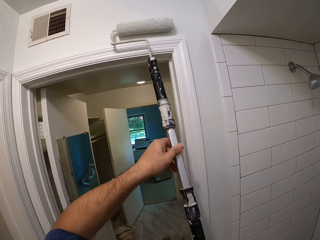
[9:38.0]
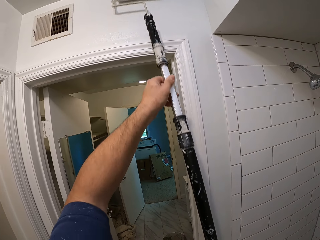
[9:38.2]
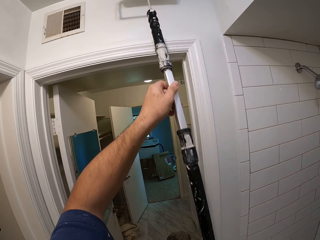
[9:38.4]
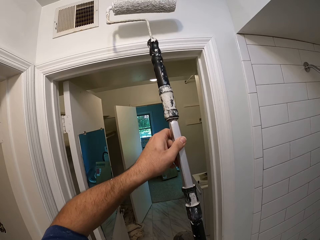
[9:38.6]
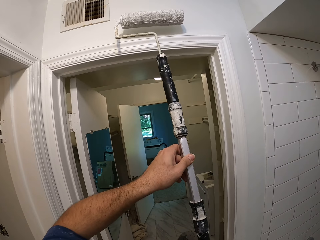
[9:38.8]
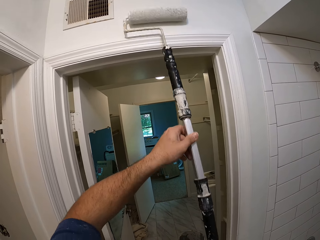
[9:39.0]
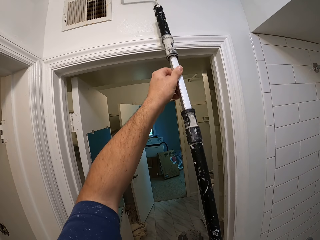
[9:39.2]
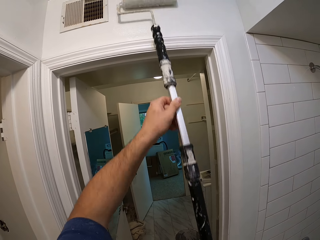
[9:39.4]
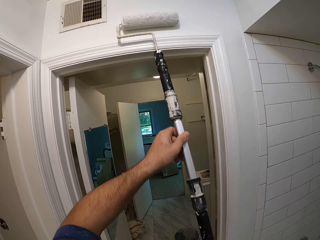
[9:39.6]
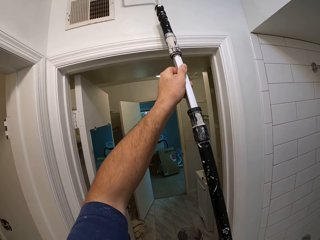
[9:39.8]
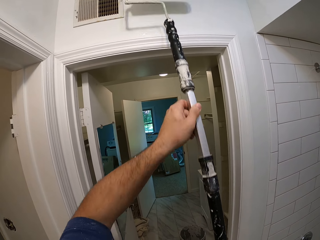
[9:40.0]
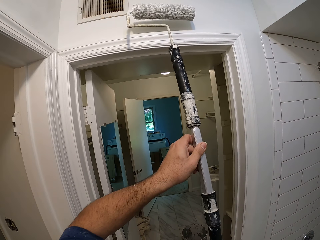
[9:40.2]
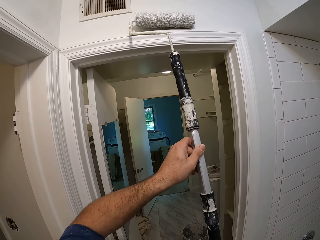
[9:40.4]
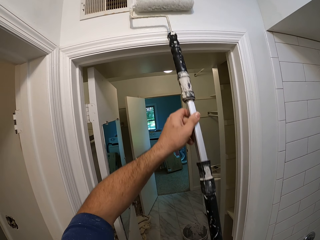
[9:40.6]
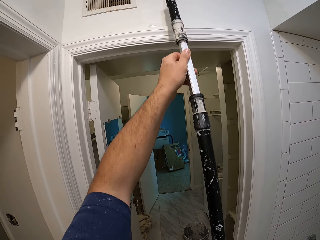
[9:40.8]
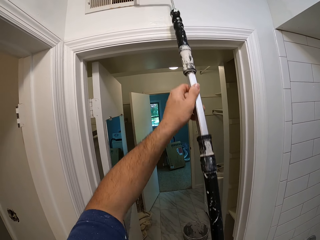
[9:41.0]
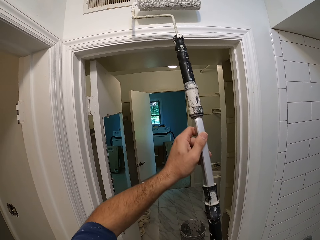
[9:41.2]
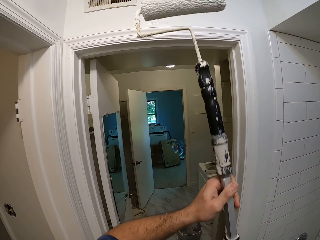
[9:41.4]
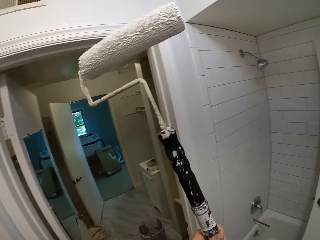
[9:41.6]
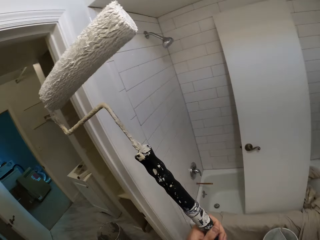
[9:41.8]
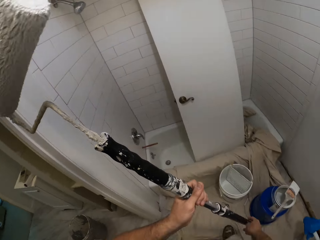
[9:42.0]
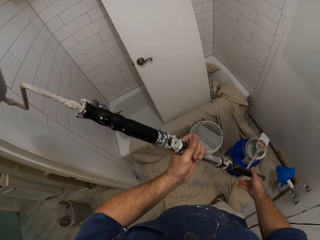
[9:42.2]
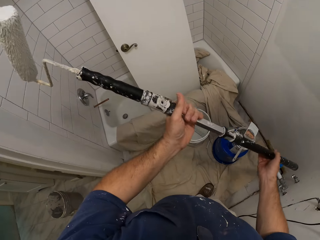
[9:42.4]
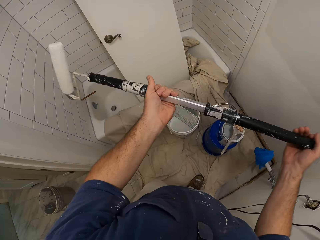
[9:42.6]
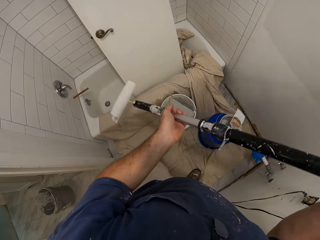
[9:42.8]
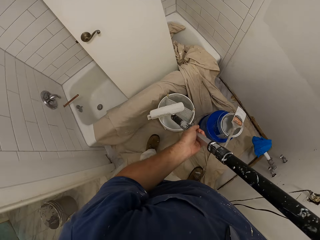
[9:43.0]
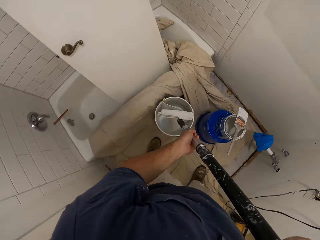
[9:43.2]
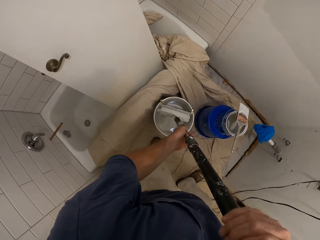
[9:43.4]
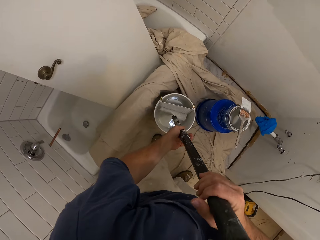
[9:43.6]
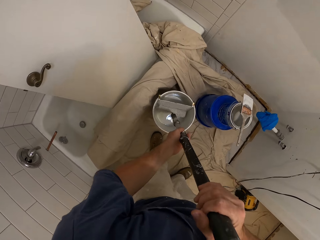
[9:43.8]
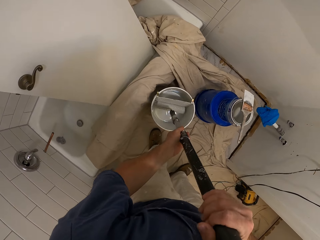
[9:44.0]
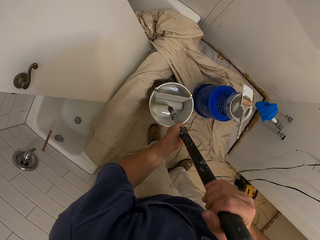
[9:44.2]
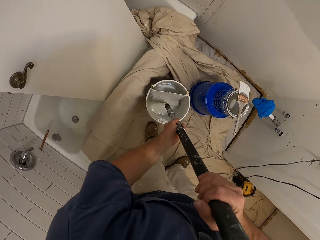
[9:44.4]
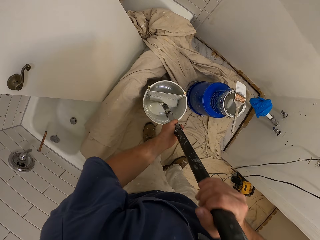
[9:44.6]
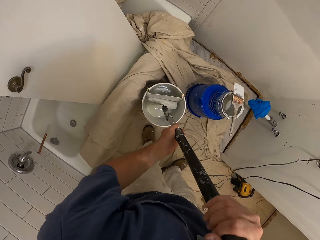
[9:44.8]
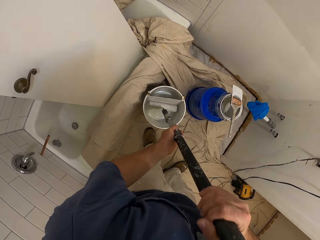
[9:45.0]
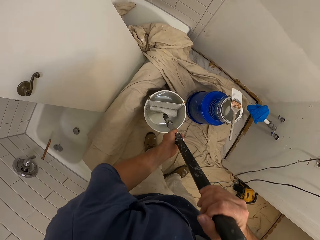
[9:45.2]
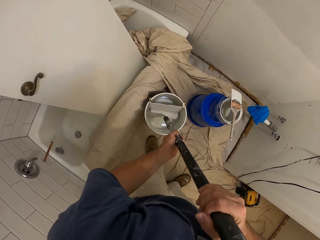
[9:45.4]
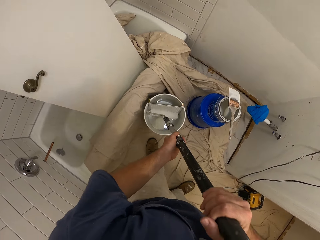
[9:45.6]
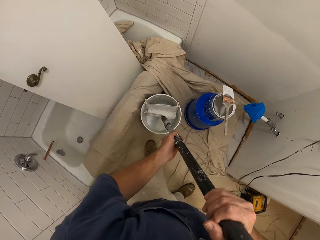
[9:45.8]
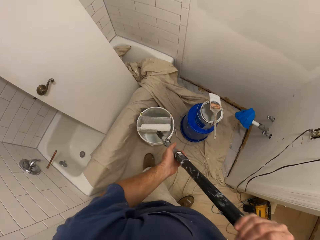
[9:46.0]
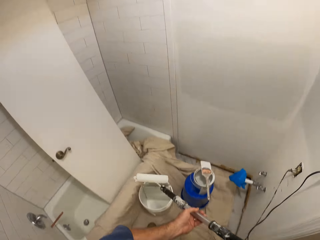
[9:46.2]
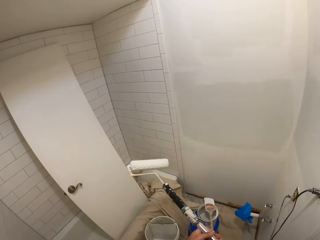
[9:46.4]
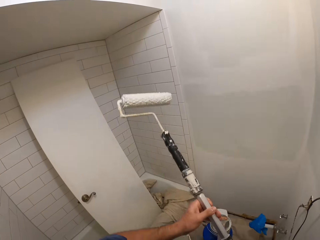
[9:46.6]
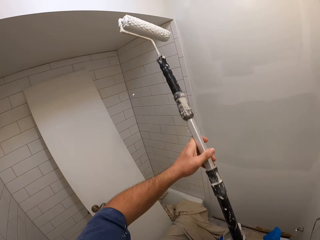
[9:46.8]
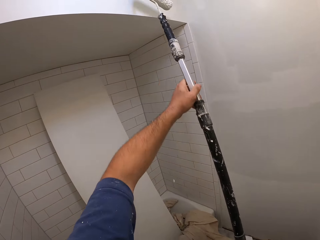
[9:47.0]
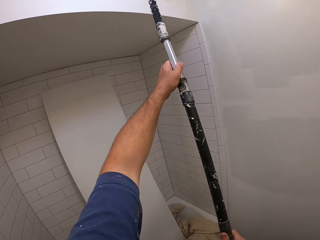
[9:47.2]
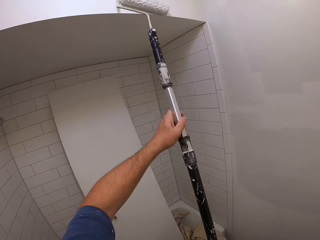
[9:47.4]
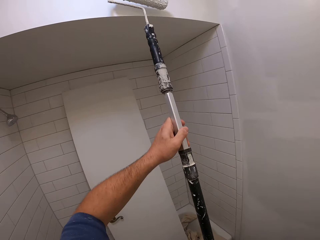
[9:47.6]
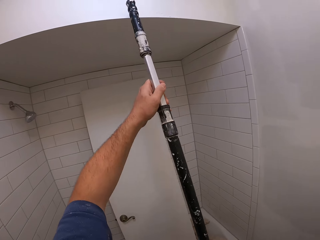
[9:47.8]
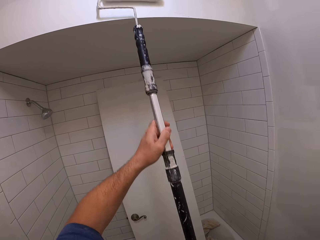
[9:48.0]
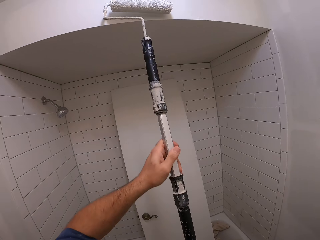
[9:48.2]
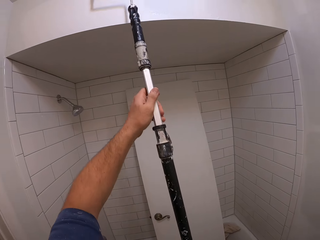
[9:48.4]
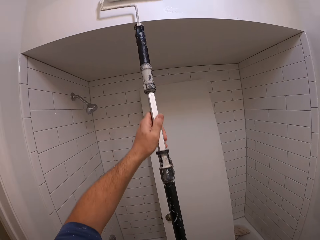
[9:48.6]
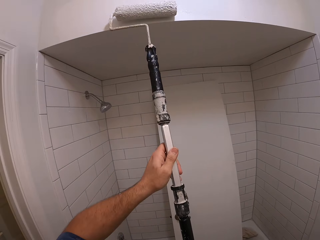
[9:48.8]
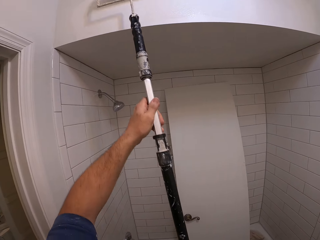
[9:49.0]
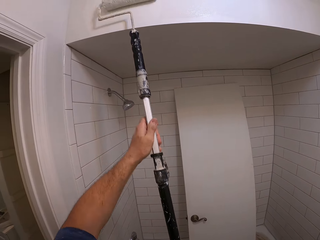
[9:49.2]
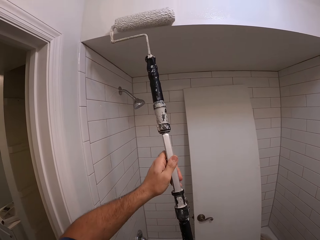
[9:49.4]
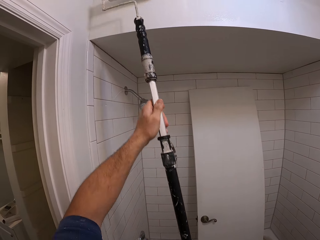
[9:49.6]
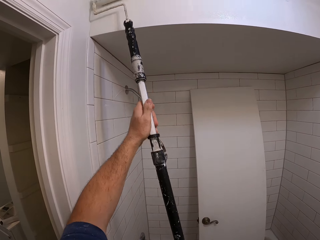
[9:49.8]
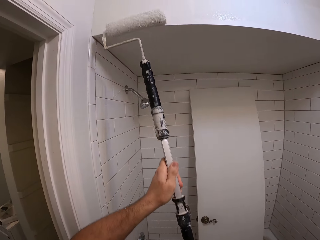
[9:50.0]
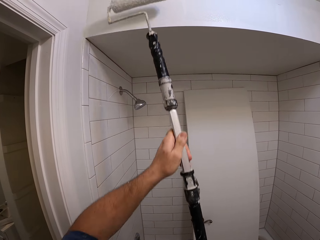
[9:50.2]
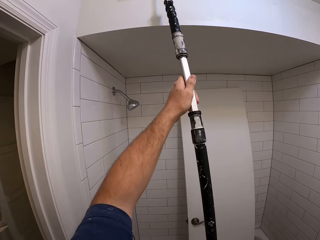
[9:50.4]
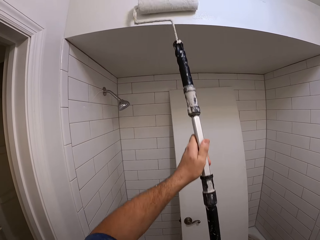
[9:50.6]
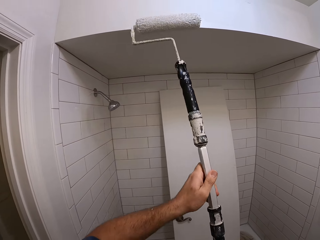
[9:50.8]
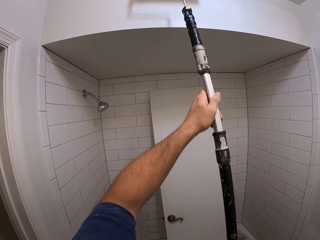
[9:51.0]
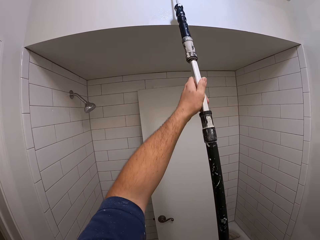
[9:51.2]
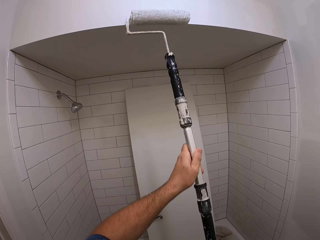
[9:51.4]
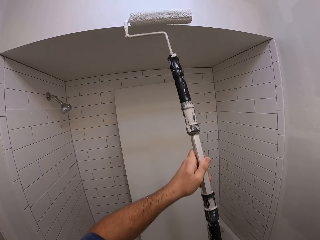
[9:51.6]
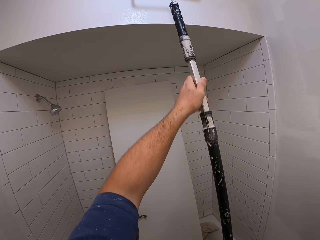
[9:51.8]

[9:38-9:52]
The camera wearer rolls the paint roller into the paint. They dip the roller paint brush inside a paint bucket. They paint the wall with the paint roller.

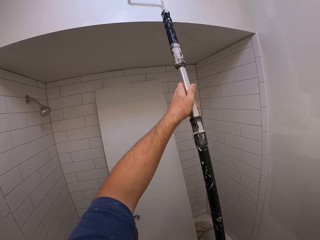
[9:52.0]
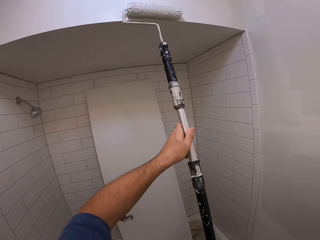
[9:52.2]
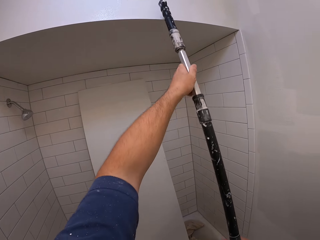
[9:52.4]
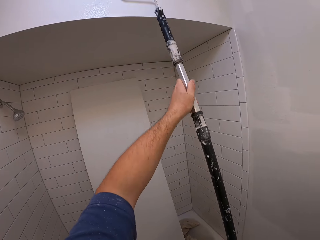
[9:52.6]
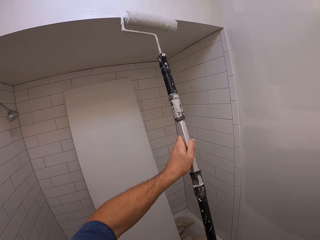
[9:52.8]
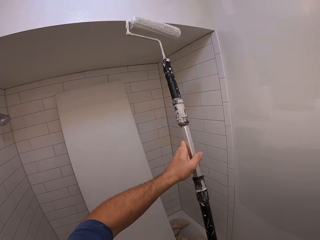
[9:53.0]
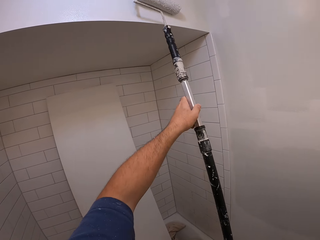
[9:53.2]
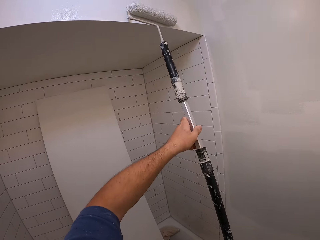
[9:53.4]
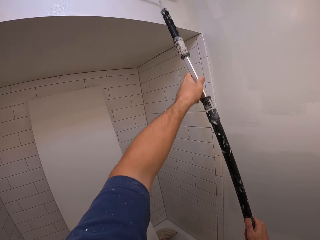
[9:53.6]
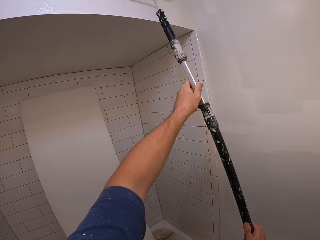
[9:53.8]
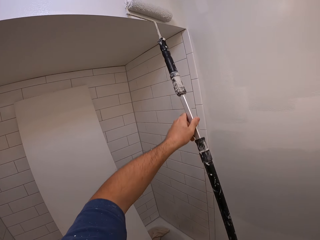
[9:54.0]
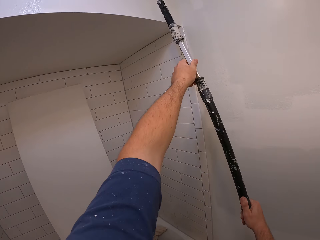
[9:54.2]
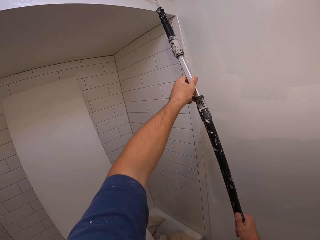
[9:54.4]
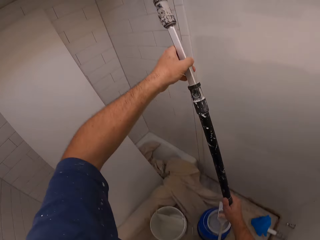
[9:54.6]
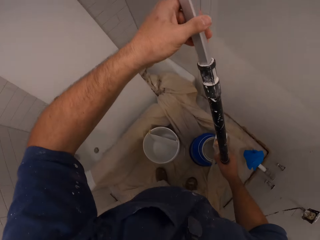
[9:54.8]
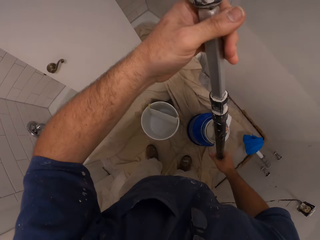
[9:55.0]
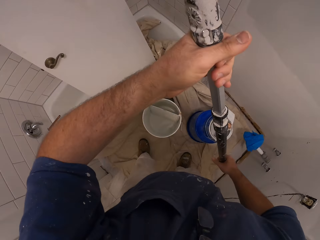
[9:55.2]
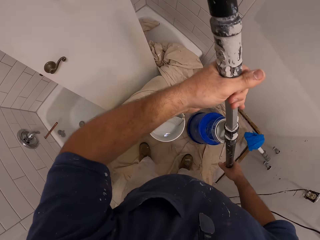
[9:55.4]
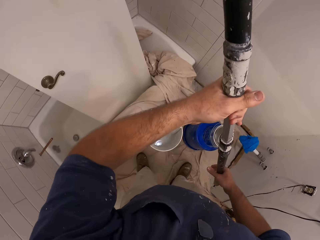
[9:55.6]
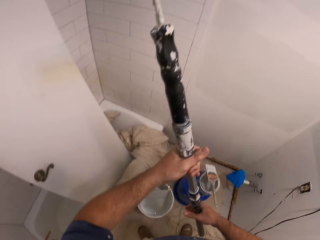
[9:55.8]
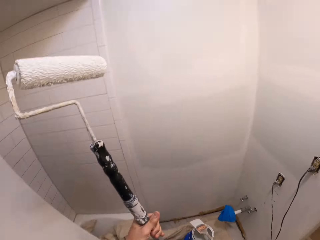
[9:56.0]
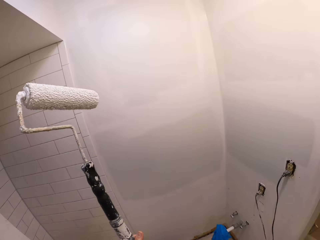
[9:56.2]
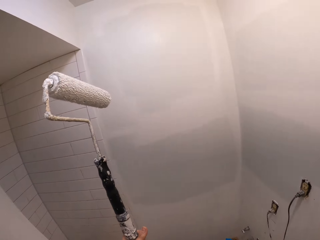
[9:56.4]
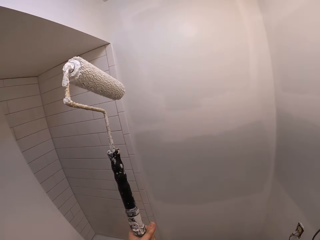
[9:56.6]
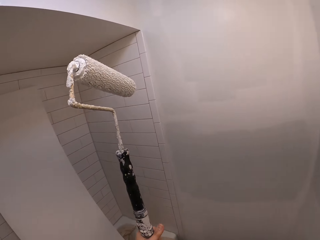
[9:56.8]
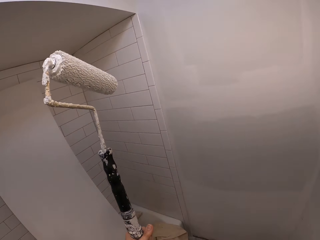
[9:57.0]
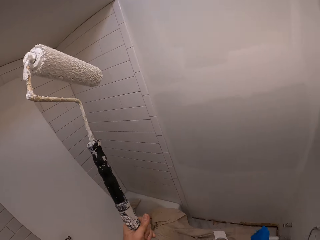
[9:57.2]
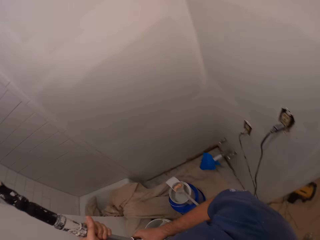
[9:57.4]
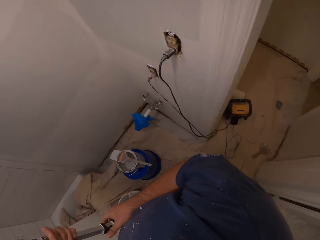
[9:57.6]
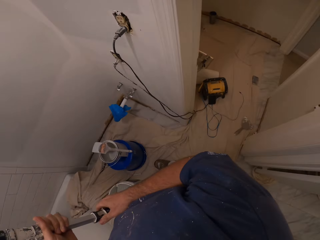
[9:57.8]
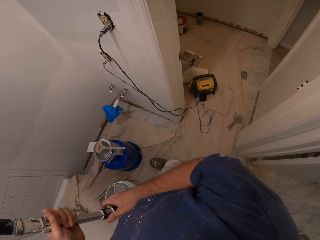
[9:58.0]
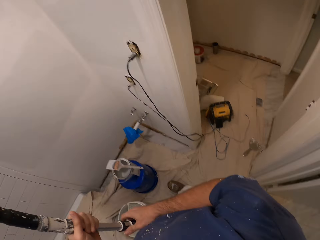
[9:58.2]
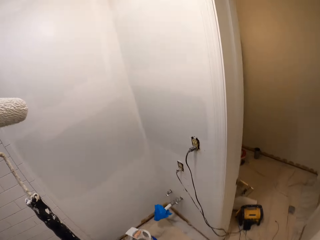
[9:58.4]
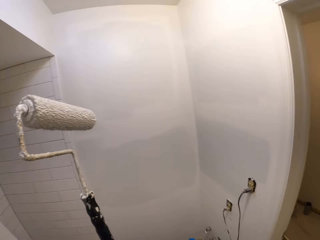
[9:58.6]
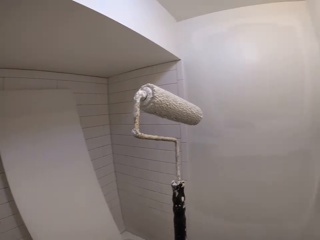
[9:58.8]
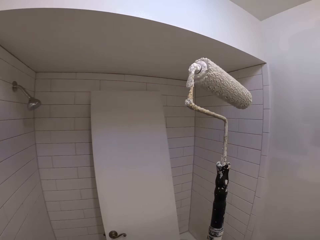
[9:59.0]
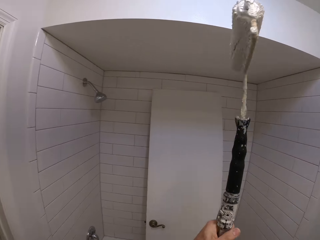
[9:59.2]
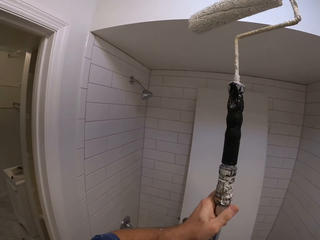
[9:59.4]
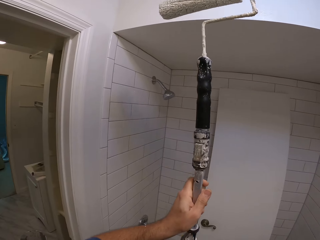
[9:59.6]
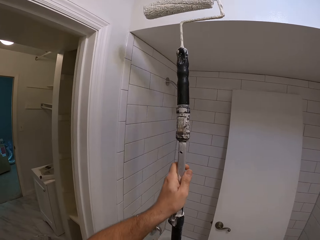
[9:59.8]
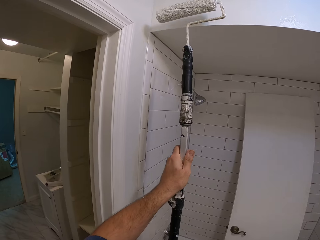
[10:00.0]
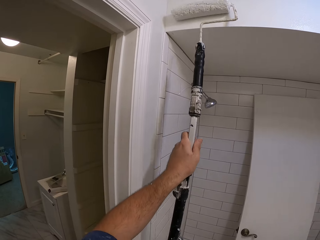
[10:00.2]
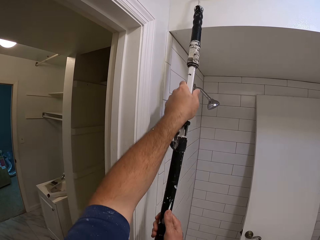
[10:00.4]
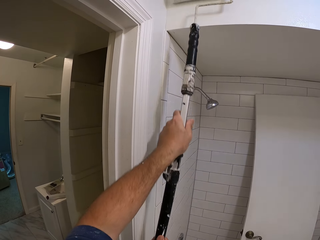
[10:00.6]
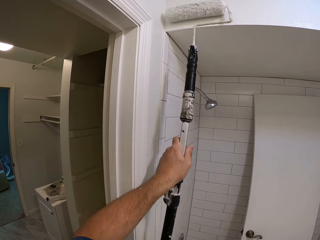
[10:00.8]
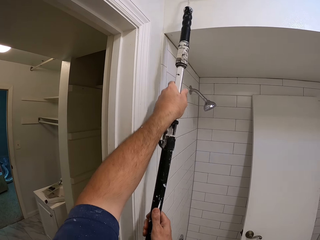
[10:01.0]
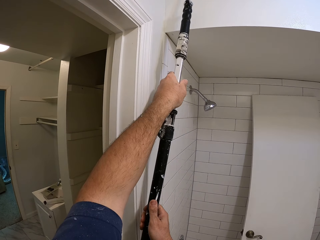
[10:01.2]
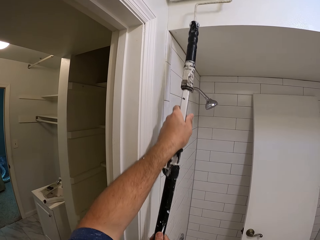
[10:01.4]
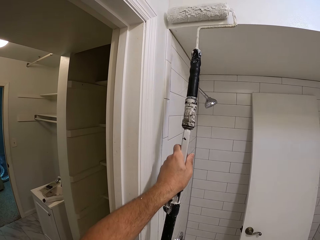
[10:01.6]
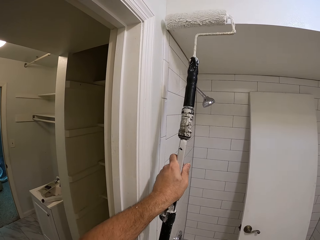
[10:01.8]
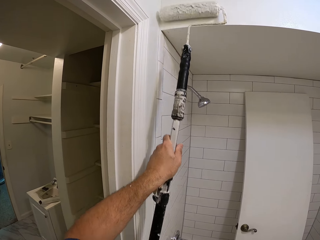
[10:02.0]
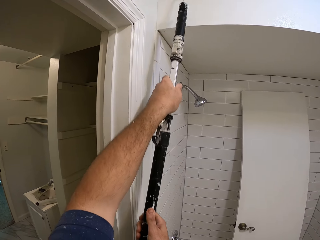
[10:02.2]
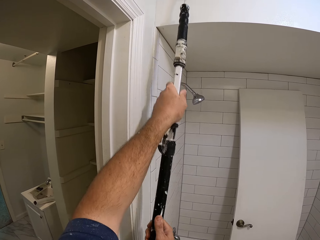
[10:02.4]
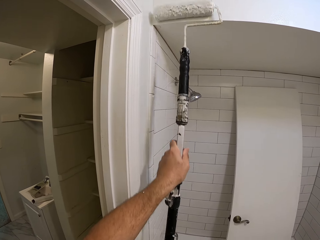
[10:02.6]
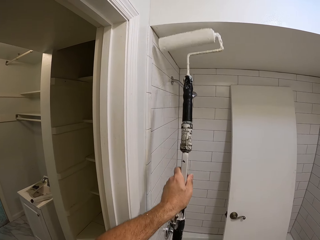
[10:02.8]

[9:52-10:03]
The camera wearer looks around the bathroom. They paint the wall with a paint roller.
